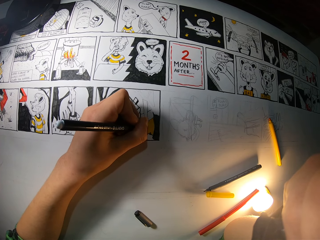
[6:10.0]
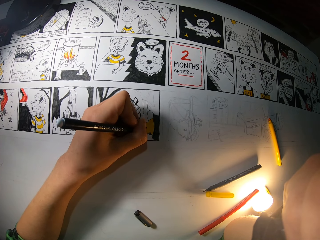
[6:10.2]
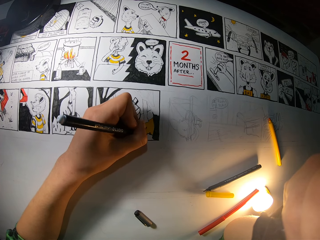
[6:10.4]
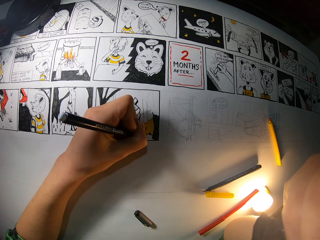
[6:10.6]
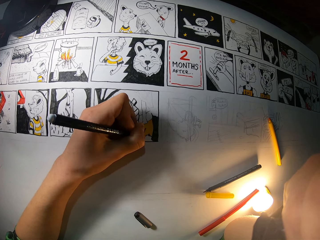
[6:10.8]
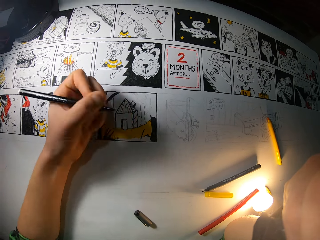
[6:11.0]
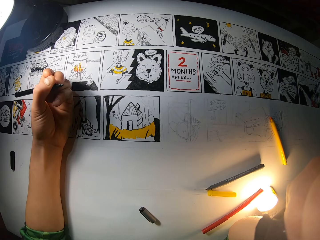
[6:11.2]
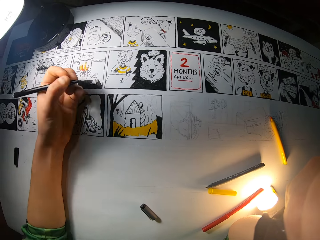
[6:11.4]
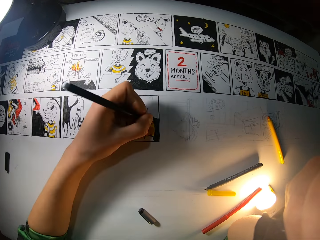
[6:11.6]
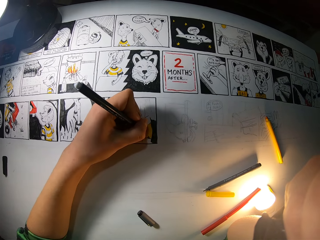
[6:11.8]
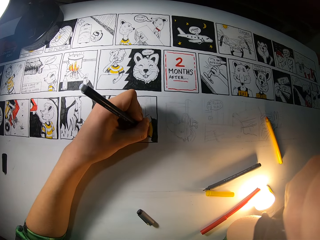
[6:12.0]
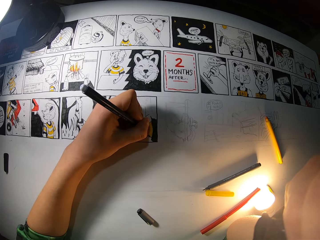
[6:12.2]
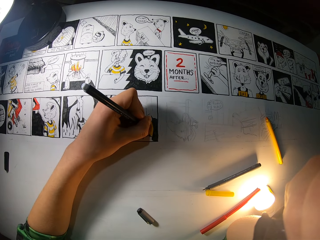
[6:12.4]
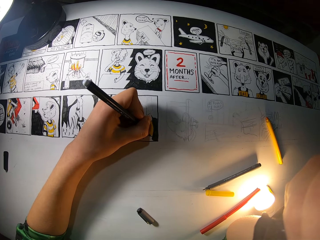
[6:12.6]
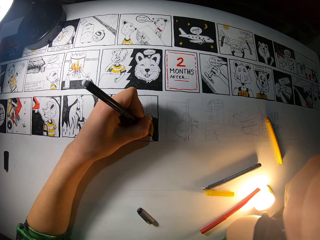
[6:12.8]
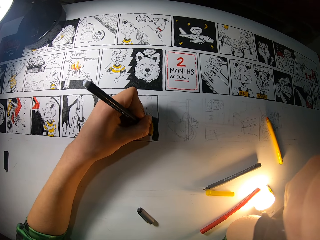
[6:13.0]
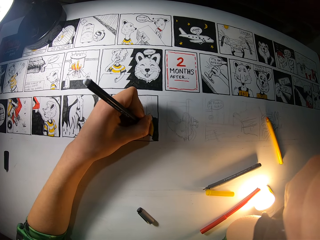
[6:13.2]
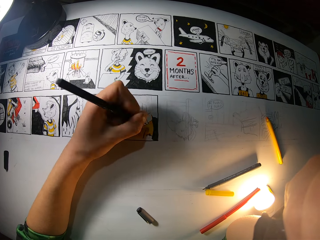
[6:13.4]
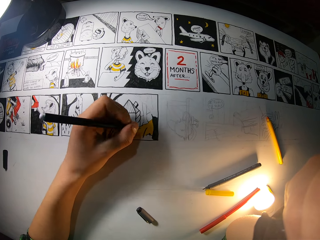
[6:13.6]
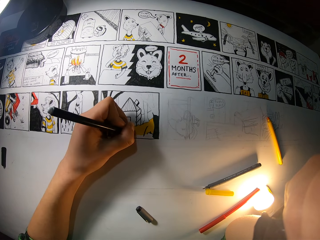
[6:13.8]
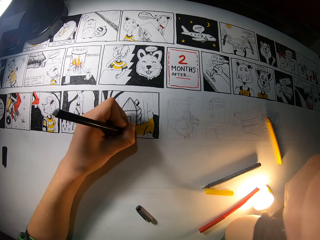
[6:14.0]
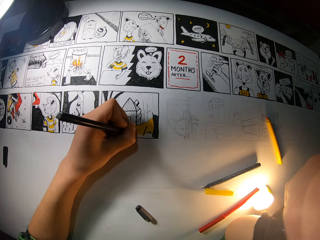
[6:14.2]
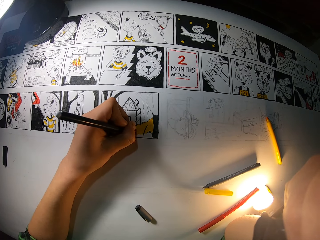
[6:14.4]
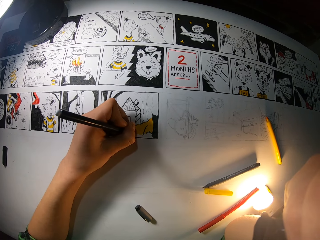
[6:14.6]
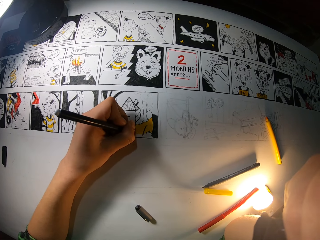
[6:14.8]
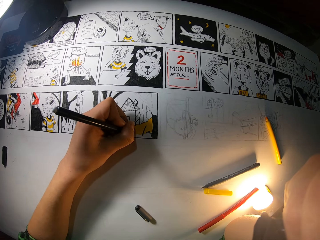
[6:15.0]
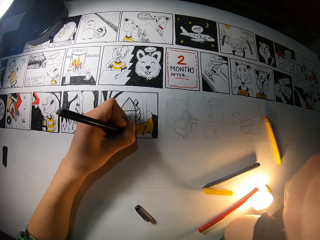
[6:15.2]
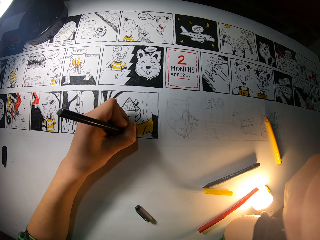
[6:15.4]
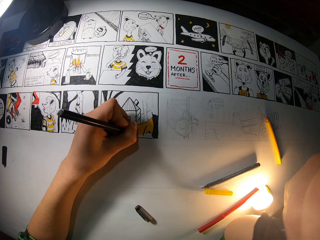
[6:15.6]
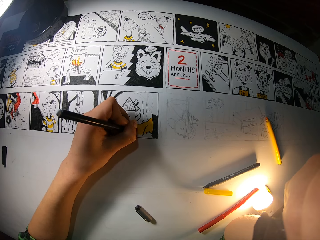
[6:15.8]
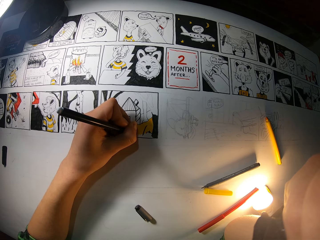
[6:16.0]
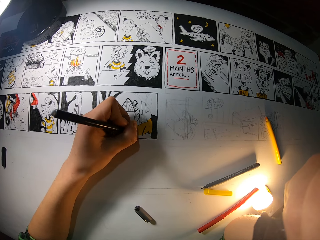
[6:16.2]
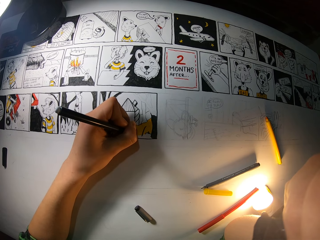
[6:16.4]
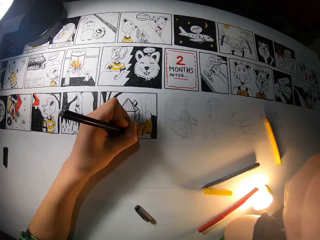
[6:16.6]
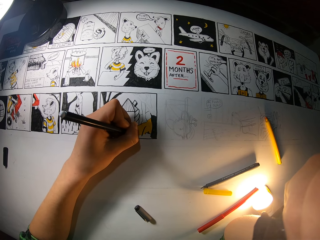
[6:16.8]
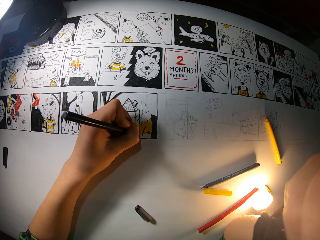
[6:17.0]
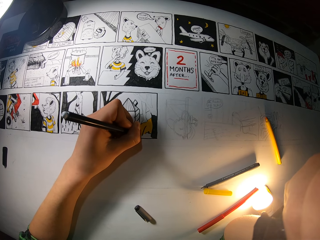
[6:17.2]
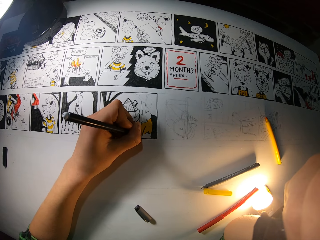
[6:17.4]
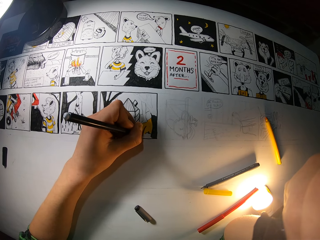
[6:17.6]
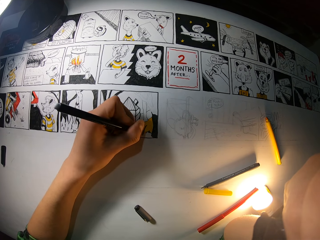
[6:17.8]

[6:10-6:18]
The camera wearer lifts up the hand. They draw a picture.

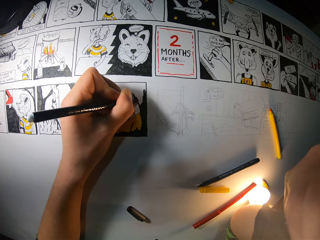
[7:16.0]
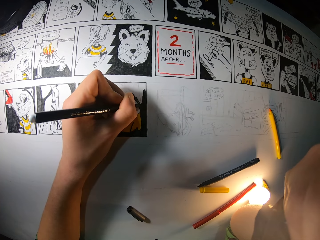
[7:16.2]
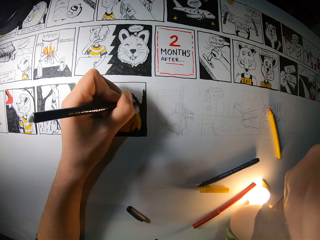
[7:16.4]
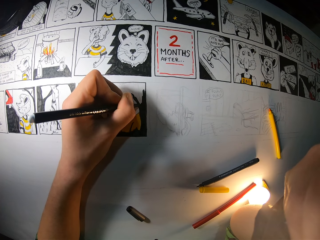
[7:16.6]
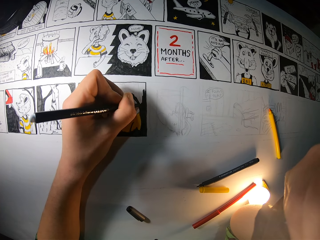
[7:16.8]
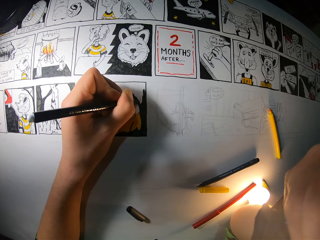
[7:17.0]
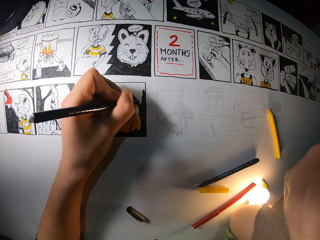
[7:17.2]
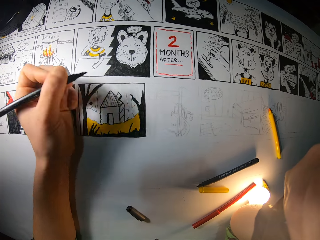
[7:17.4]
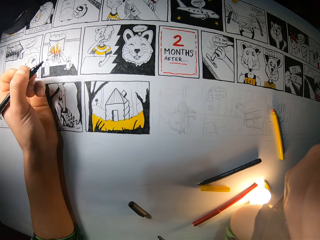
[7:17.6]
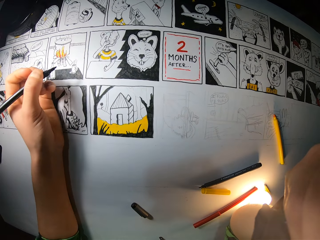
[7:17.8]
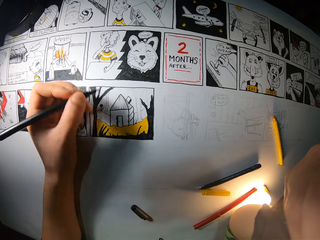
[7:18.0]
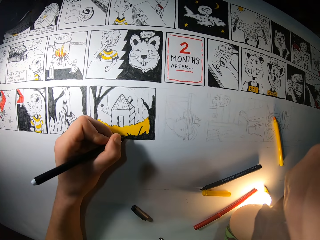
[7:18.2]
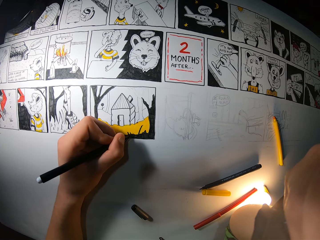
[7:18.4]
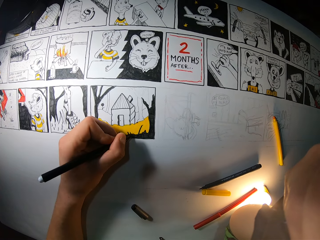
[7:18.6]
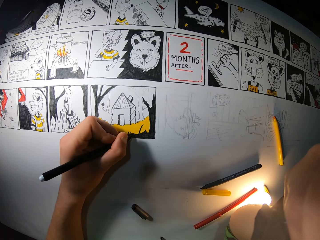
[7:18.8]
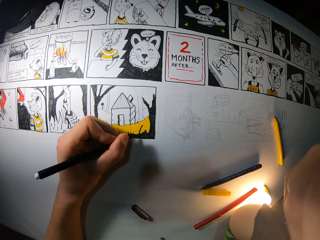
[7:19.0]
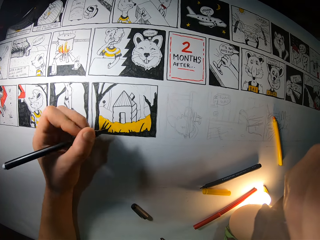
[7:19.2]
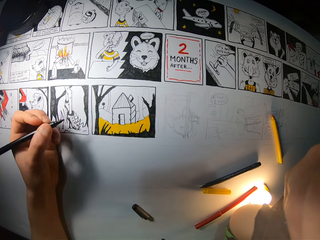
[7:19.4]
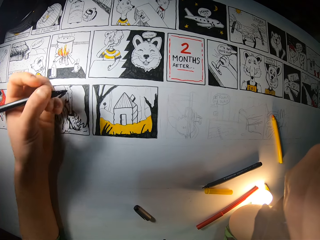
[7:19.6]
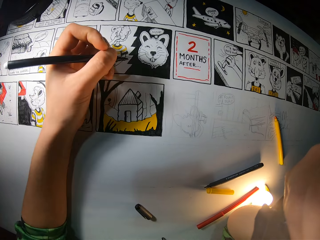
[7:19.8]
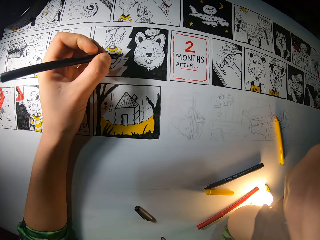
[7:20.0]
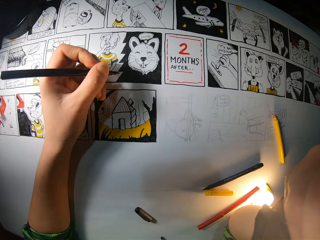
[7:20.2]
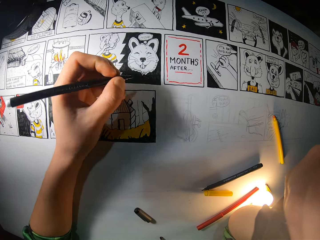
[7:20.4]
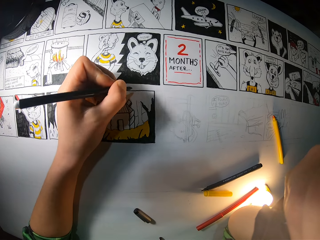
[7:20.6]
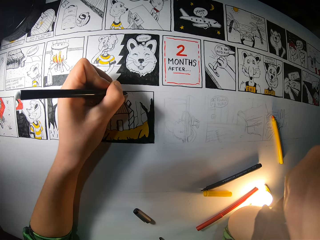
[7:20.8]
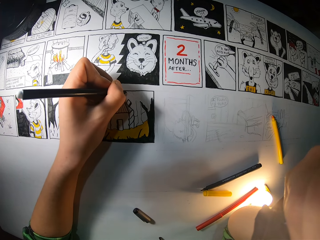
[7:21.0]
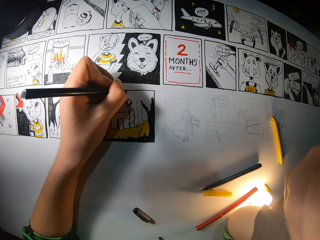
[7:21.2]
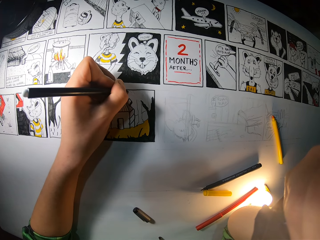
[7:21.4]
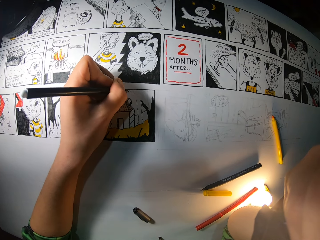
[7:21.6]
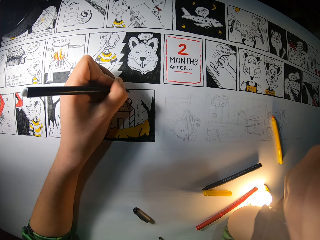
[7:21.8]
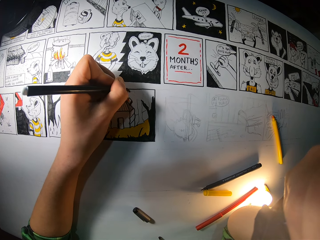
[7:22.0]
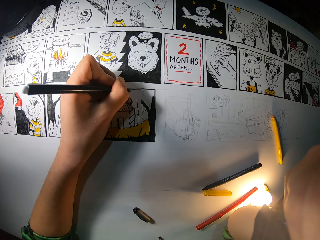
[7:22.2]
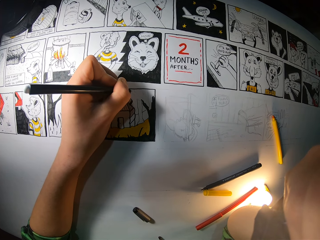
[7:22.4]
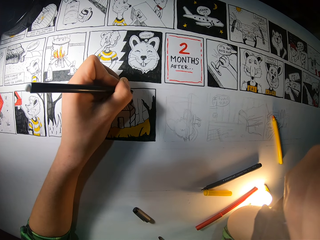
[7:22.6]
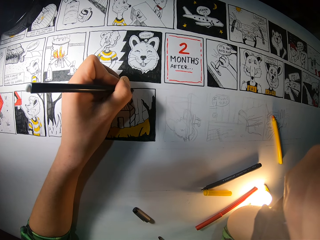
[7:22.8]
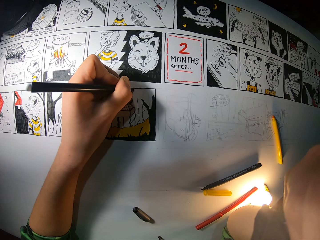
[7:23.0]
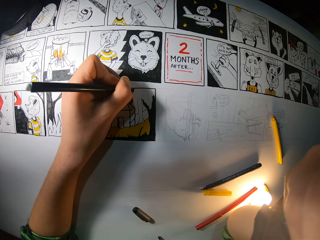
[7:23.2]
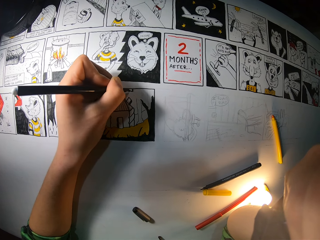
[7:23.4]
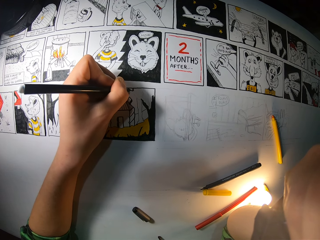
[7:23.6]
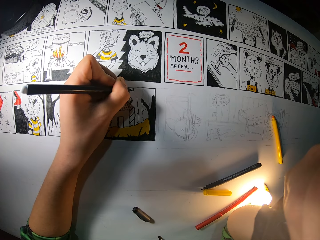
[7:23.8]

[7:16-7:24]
The camera wearer lifts up the hand. They draw a picture.

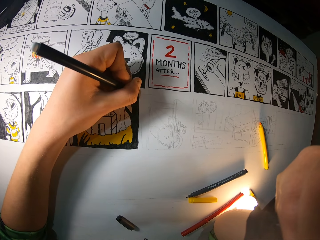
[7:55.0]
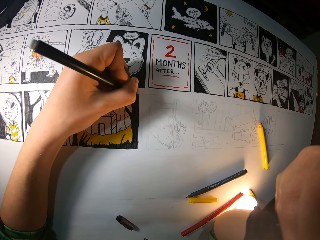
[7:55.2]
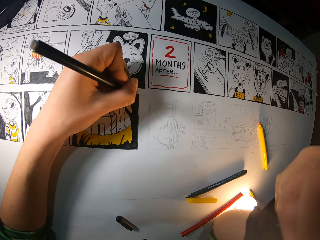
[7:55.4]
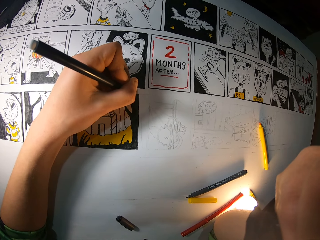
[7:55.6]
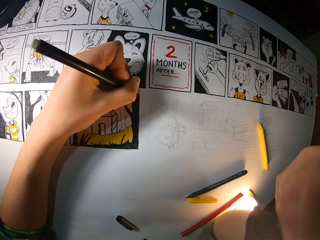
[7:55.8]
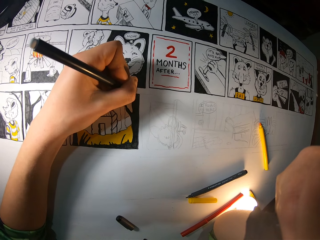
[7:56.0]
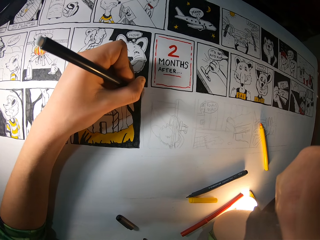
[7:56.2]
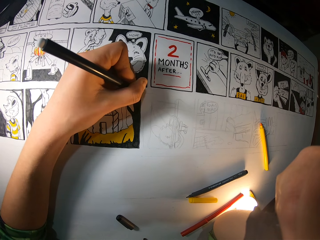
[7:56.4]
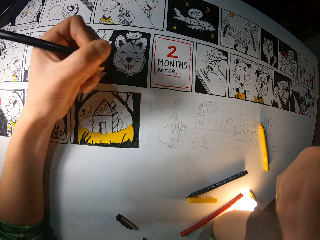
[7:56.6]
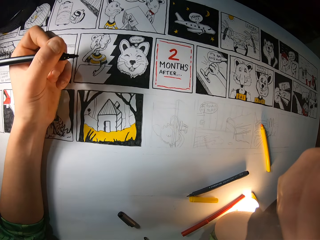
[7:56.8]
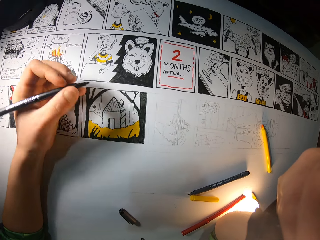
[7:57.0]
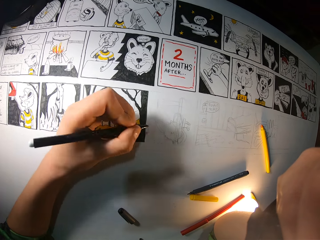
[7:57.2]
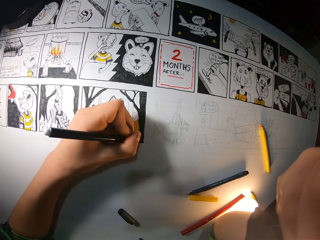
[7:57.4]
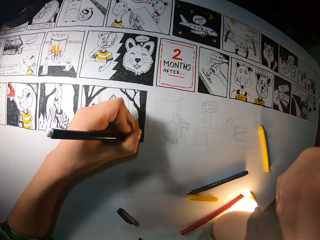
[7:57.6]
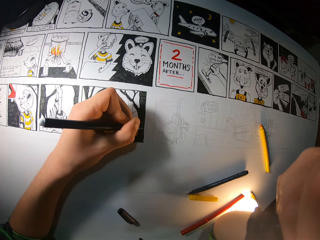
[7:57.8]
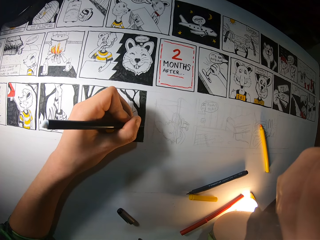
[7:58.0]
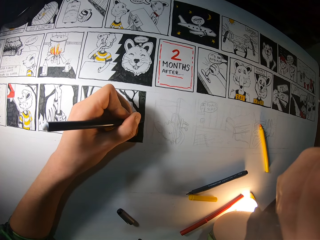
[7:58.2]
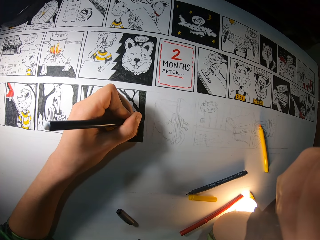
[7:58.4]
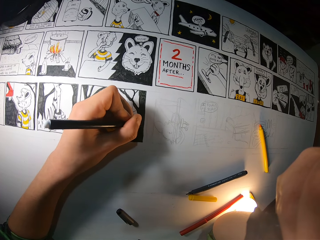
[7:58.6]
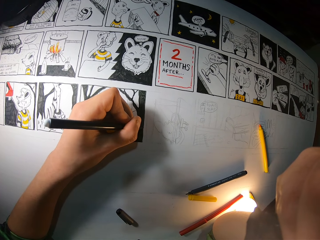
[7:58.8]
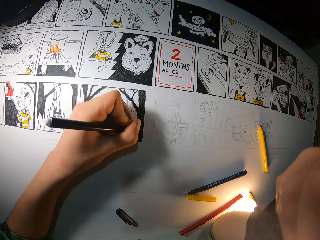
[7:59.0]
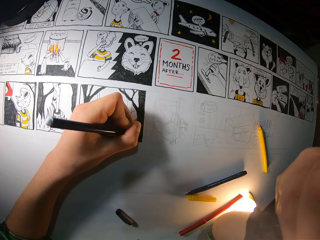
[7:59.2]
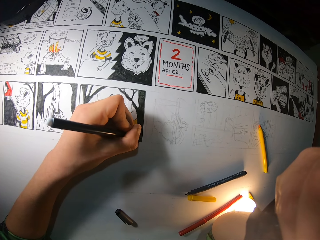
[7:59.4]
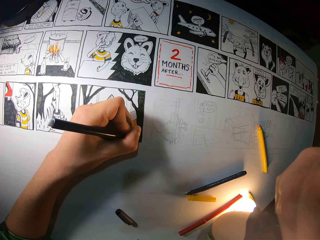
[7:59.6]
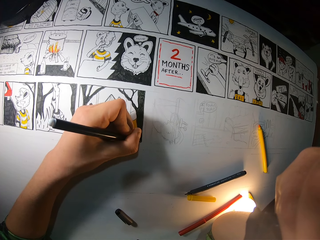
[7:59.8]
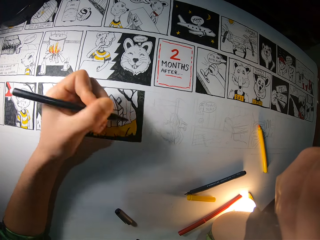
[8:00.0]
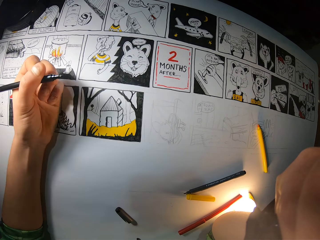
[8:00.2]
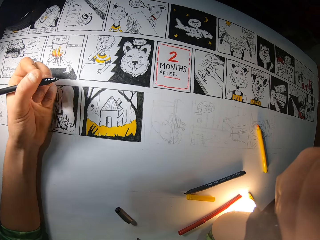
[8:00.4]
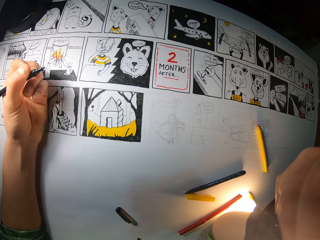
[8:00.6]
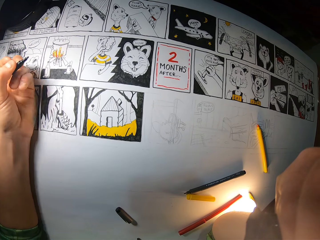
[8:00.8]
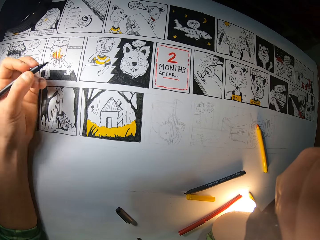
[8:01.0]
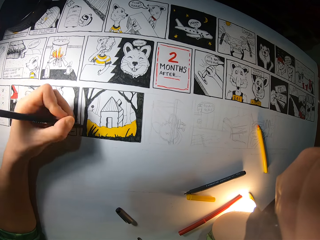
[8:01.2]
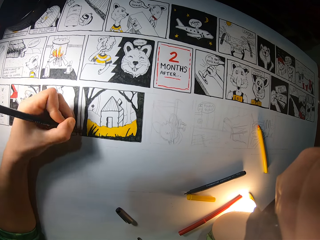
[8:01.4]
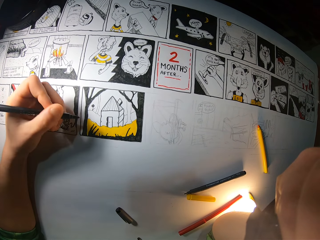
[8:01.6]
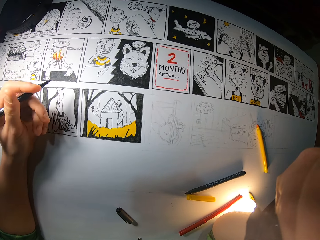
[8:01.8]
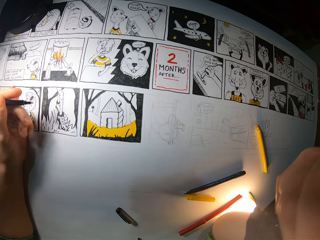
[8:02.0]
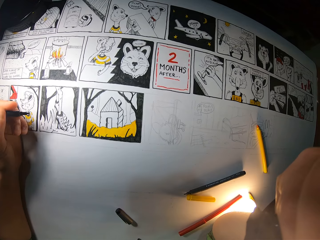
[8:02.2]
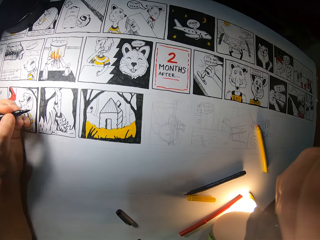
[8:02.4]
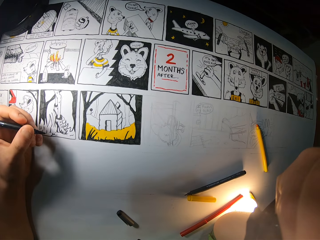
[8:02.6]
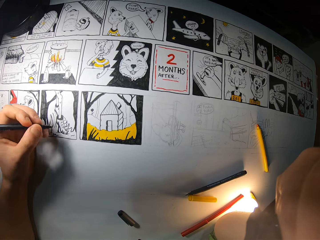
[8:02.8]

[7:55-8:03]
The camera wearer lifts up the hand. They draw a picture. They lift up the hand.
